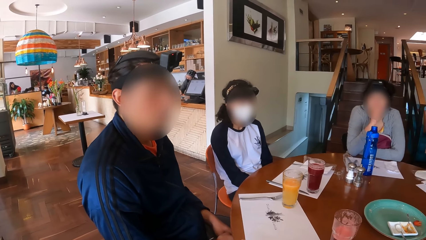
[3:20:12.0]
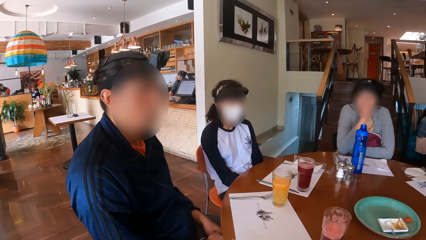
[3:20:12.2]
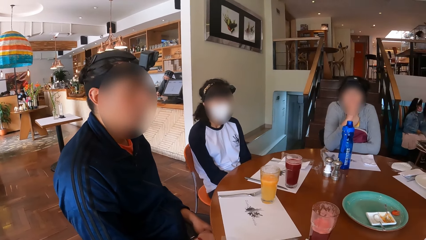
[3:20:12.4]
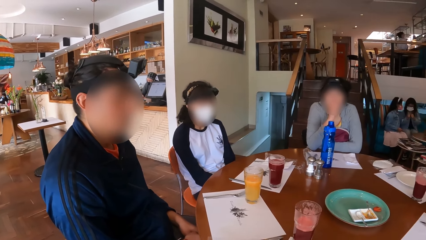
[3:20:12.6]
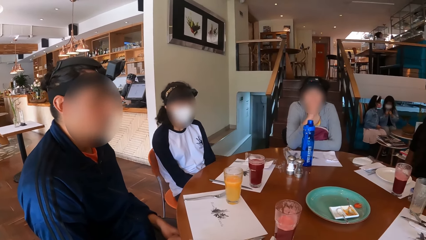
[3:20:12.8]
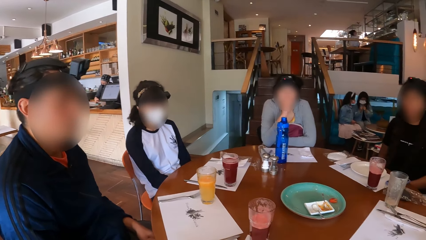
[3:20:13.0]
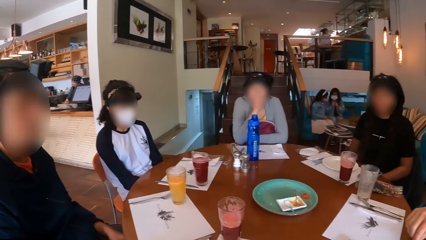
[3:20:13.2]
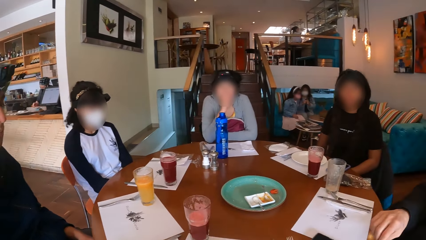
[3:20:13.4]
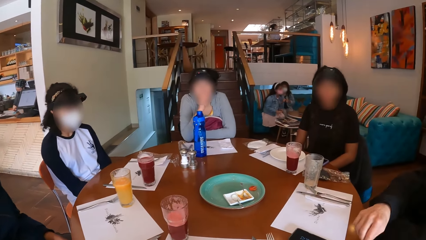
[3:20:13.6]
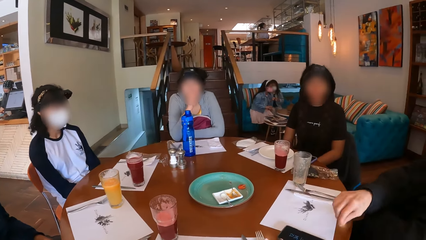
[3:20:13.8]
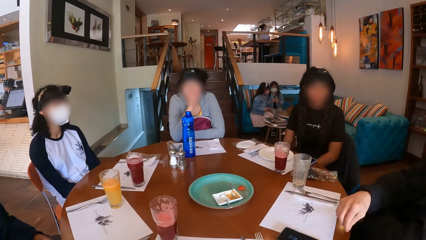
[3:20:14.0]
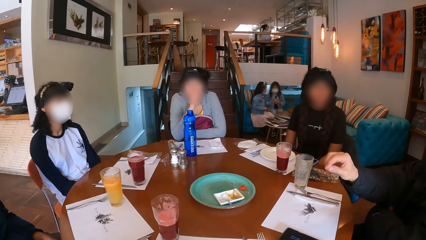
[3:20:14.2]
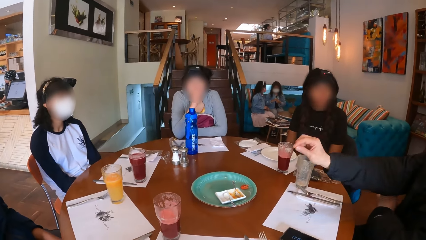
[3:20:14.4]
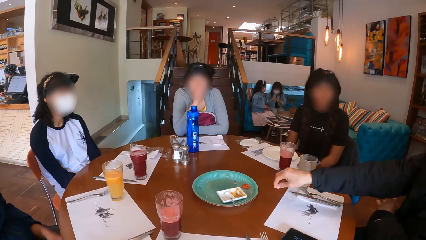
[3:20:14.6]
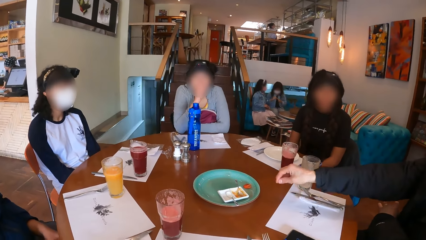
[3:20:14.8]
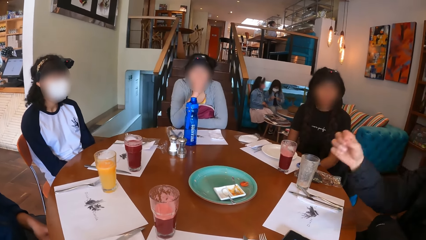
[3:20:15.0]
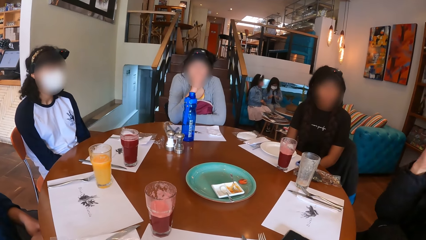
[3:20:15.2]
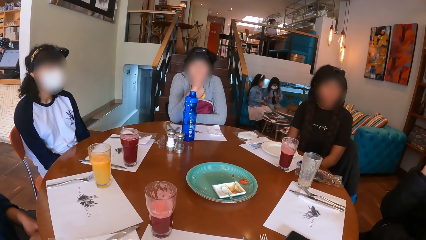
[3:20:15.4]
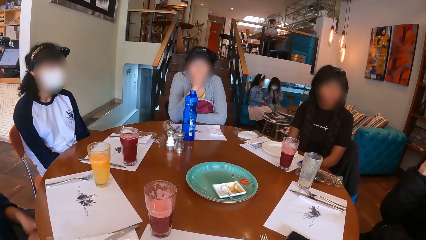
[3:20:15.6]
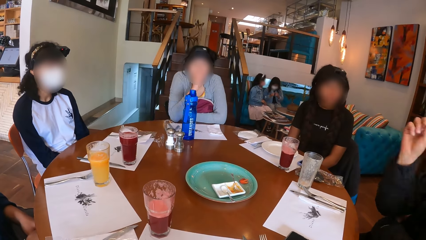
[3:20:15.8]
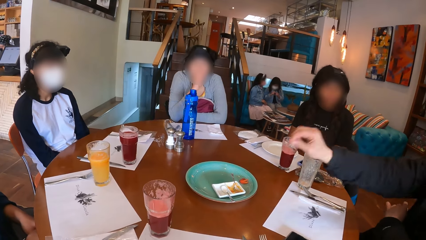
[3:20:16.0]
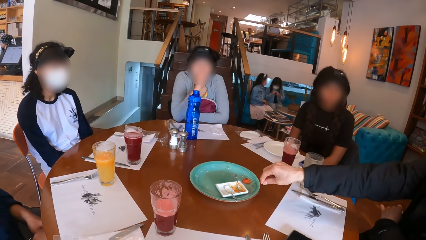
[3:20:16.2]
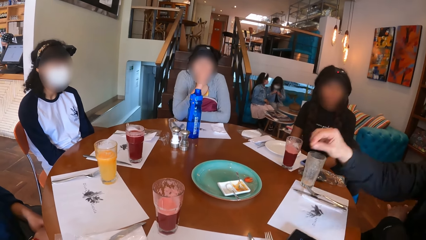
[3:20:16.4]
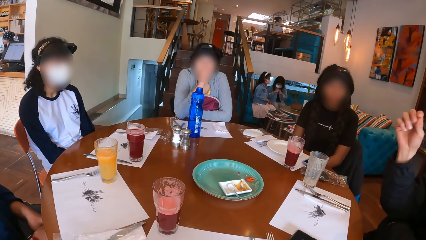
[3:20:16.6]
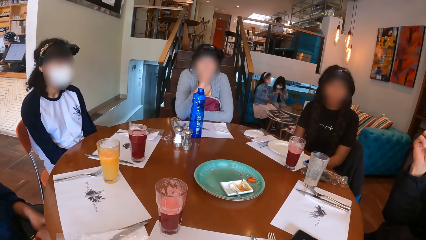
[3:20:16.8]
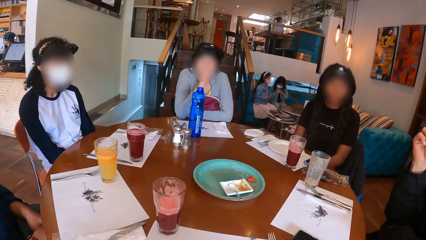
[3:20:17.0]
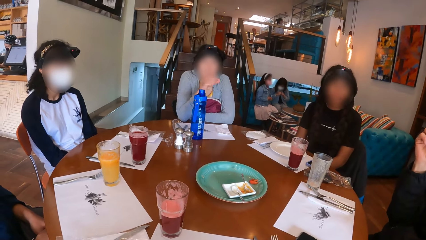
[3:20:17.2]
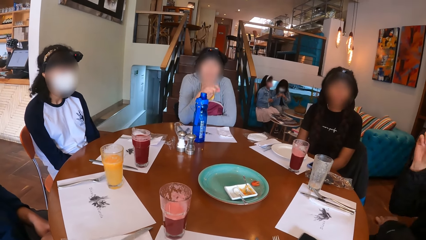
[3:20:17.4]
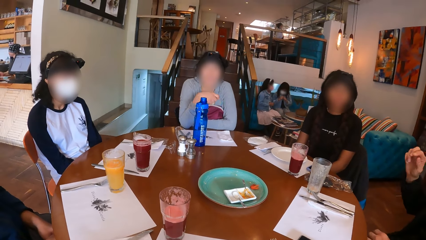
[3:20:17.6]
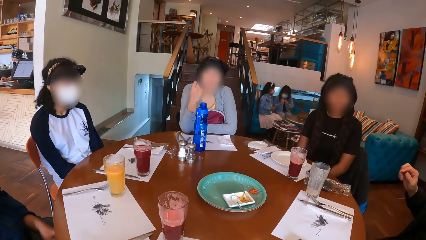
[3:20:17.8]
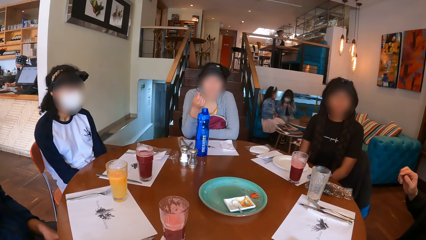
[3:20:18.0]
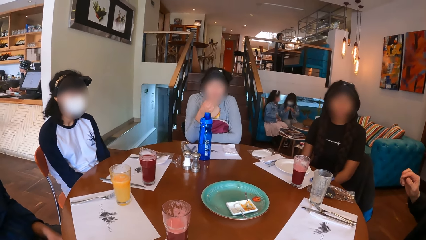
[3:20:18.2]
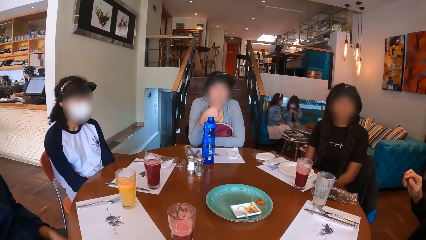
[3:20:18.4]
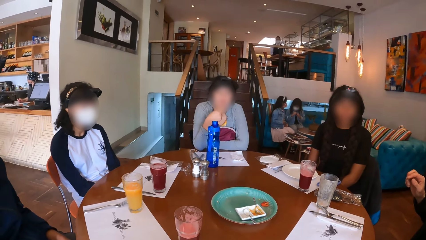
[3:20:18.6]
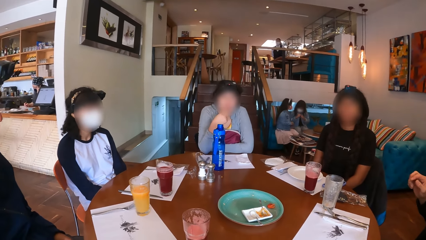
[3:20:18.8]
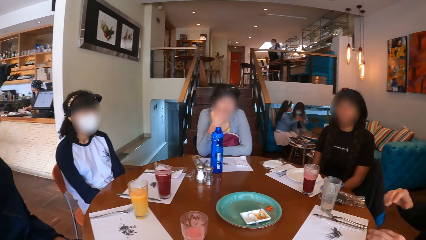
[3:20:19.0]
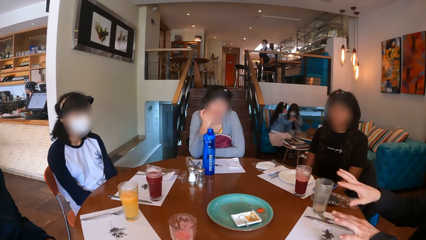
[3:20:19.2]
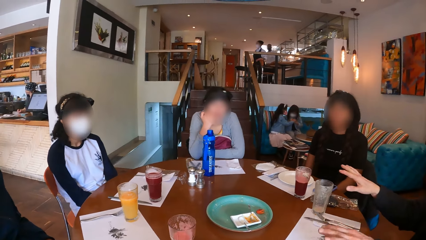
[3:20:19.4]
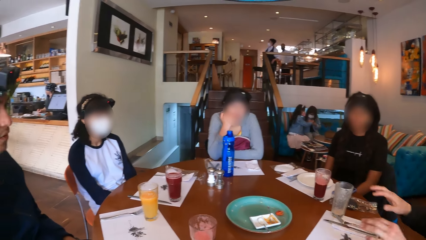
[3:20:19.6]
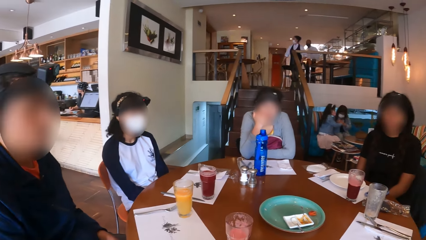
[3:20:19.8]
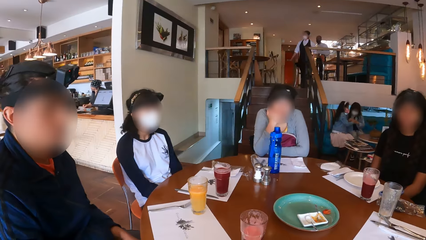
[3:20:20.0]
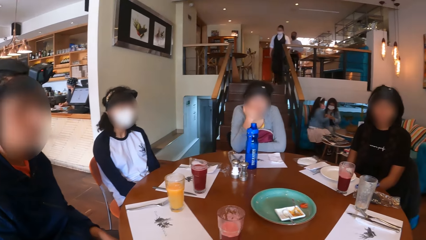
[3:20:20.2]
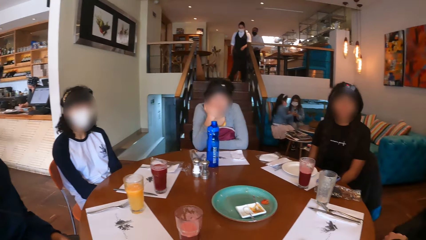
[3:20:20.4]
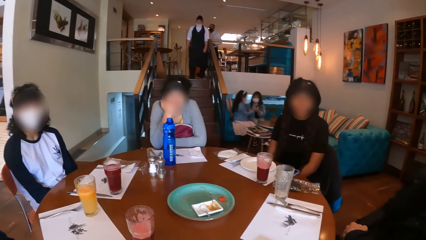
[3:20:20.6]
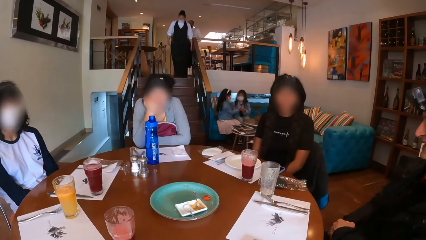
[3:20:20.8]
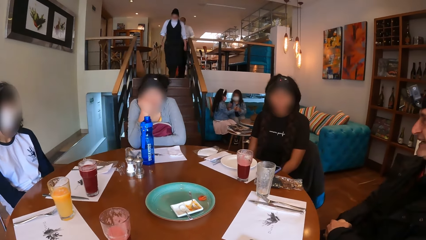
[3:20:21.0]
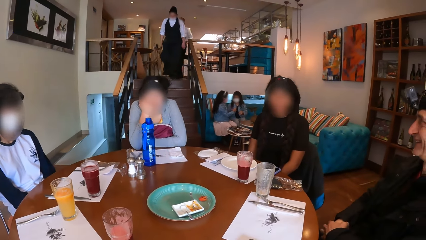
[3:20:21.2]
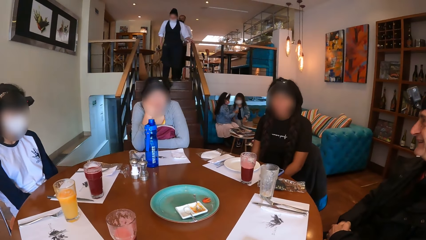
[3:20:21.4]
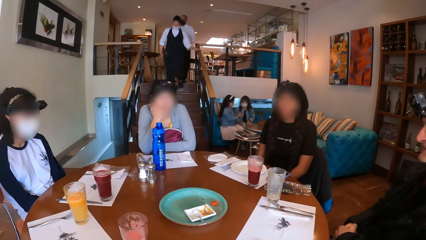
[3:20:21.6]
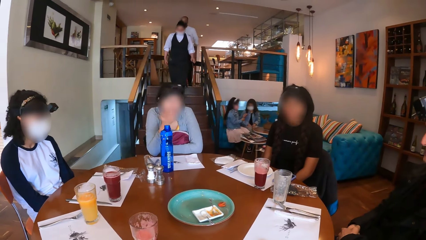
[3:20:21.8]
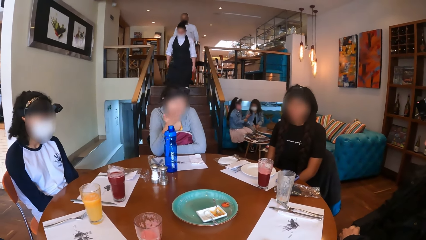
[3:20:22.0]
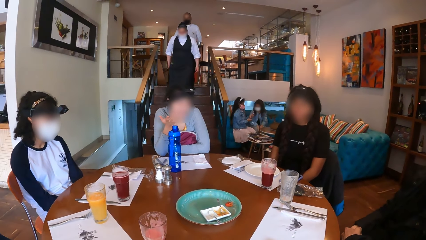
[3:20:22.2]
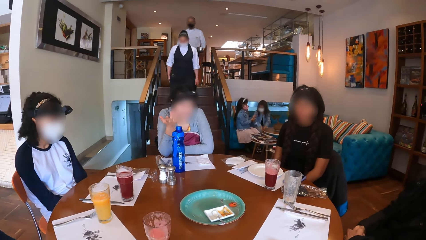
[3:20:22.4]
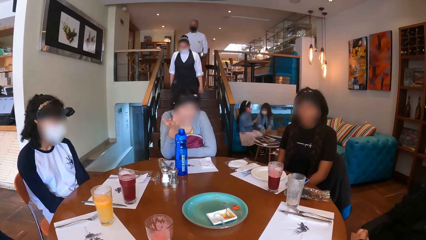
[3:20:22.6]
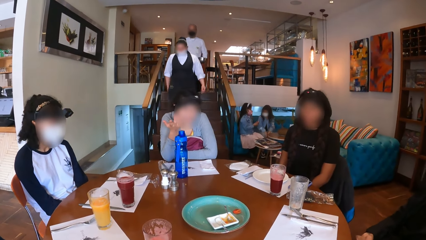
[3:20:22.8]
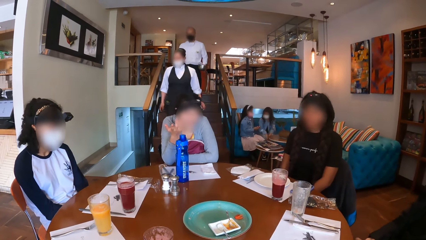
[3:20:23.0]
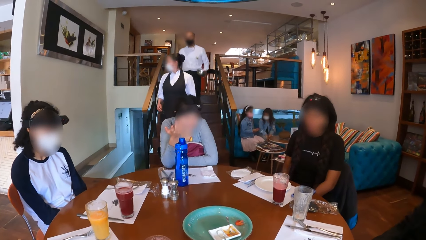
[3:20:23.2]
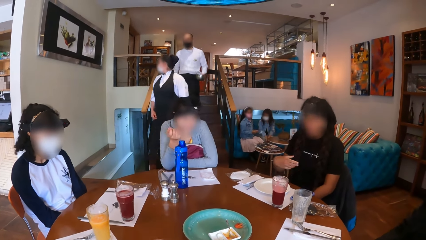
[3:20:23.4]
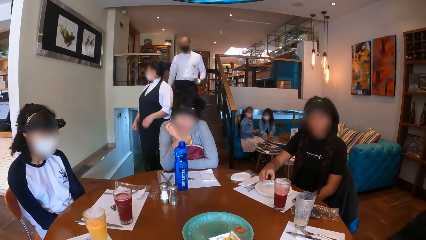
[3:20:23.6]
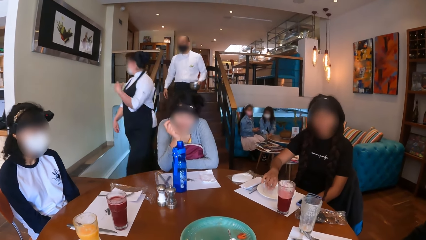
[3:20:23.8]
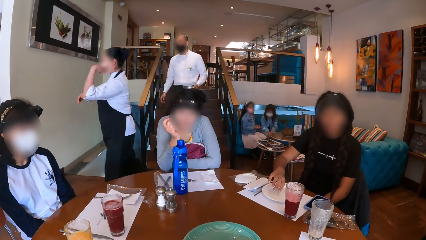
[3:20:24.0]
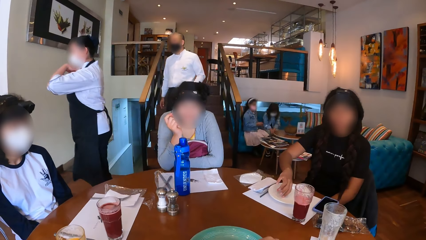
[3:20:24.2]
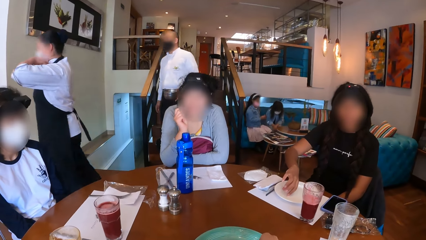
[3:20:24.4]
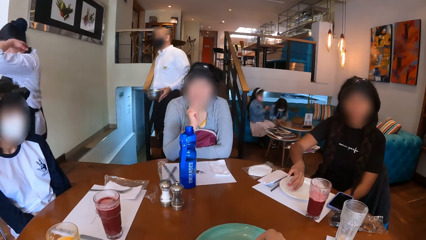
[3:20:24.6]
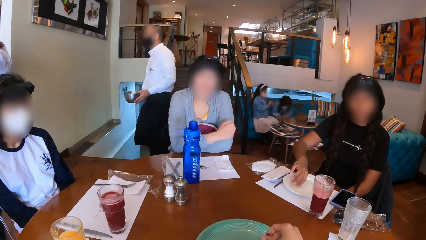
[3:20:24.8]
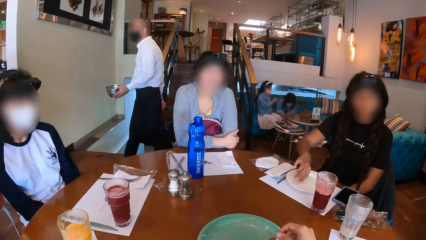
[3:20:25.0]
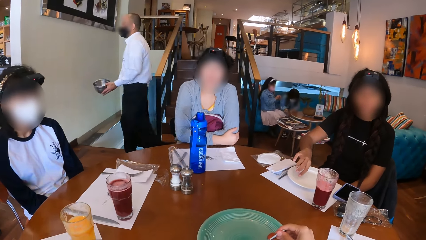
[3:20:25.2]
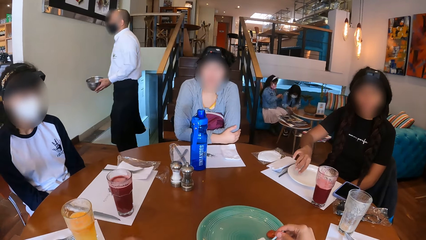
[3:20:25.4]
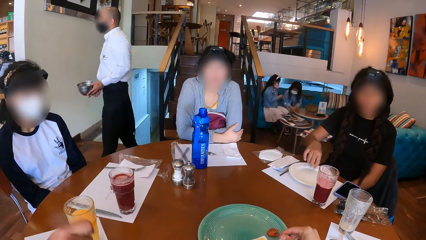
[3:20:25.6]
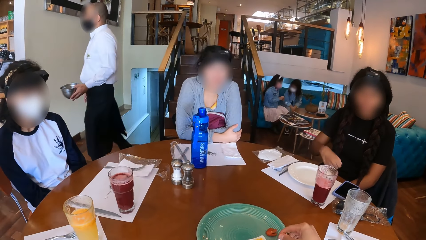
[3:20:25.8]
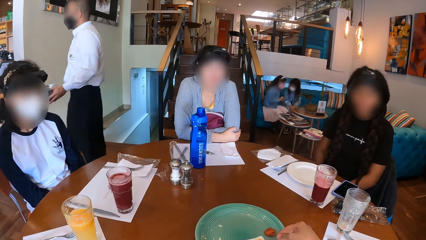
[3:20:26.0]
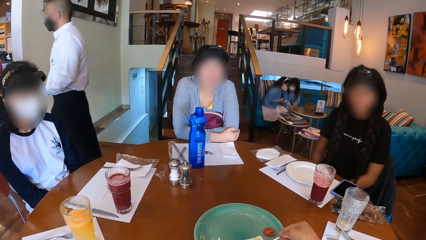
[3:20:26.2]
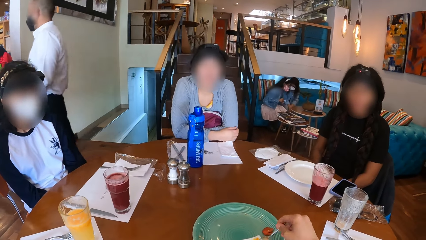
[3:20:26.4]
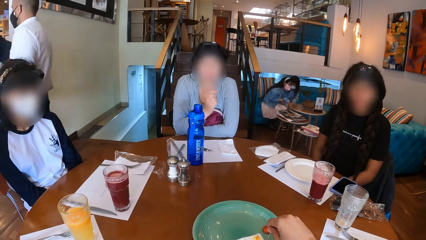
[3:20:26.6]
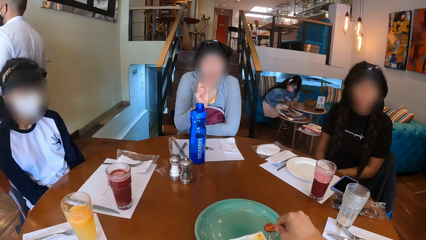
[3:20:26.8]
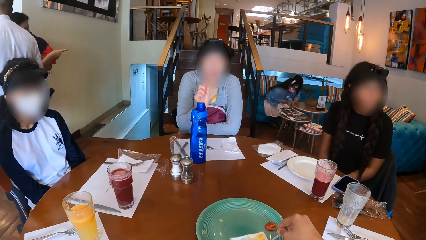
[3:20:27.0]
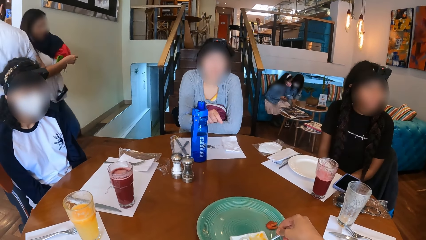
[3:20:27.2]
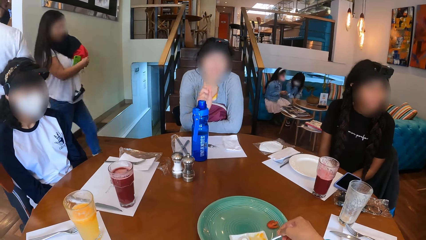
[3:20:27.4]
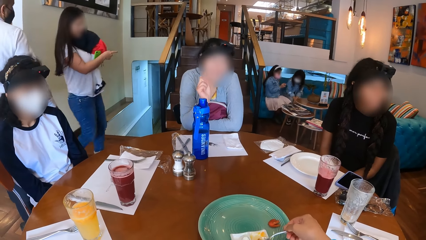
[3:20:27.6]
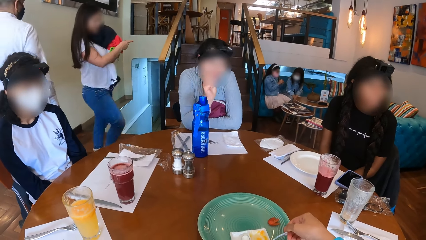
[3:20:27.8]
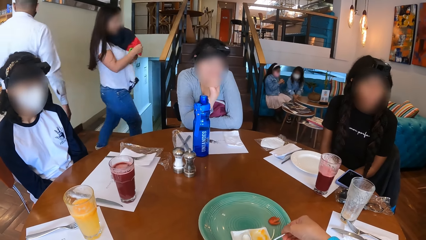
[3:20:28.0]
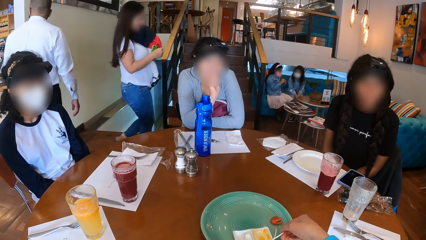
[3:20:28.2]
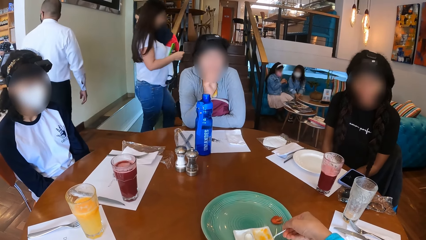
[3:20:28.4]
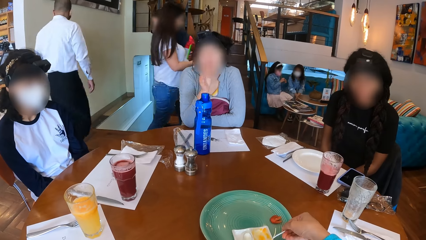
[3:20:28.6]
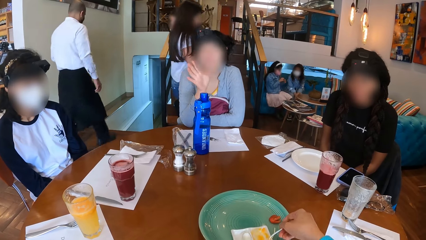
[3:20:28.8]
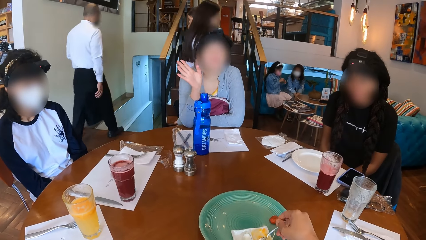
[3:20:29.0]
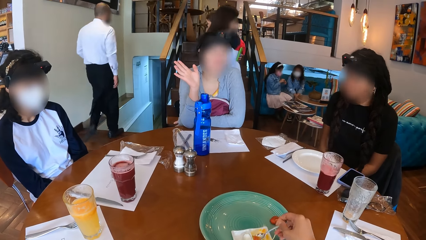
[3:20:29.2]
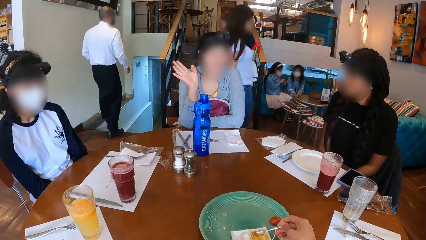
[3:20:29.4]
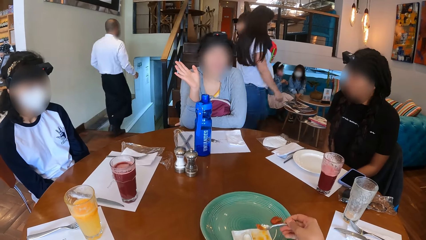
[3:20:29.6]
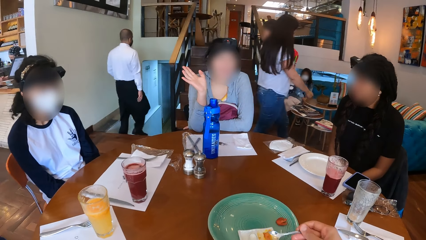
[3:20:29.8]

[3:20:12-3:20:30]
A woman removes her right hand from her face, places her right hand on her face, removes her right hand from her face, and places her right hand on her face. Another woman taps the plate on the table mat on the table with her right hand. The first woman holds her left hand on the table with her right hand. The second woman drops her right hand on her lap. The camera wearer scoops jam from the plate on the green plate on the table with the spoon in her right hand.
